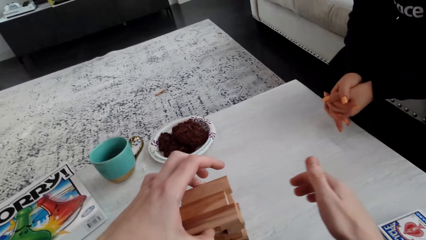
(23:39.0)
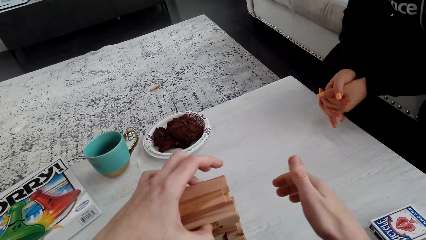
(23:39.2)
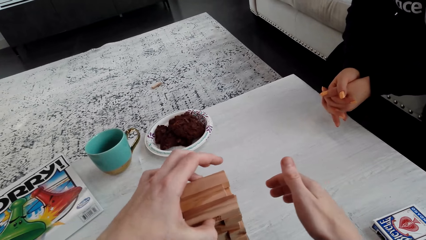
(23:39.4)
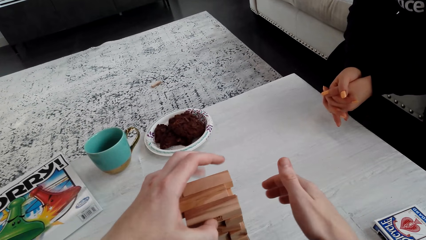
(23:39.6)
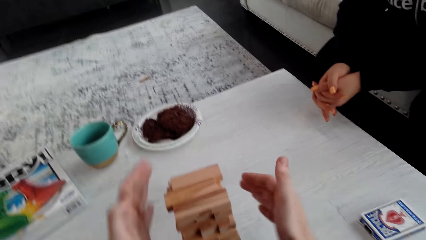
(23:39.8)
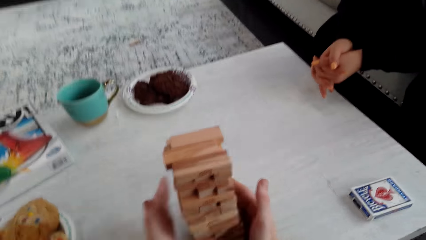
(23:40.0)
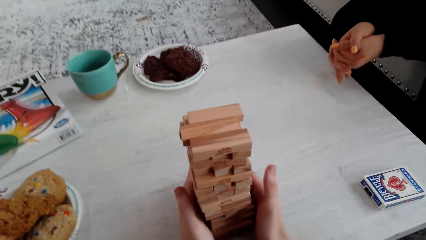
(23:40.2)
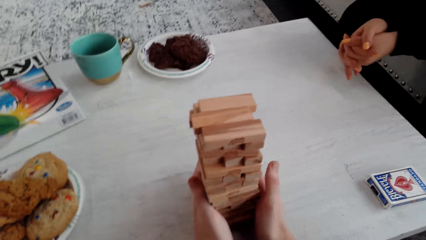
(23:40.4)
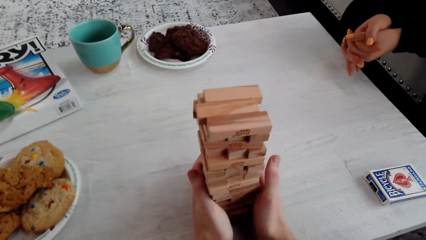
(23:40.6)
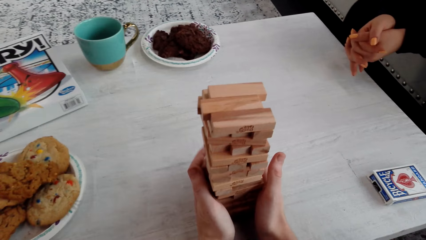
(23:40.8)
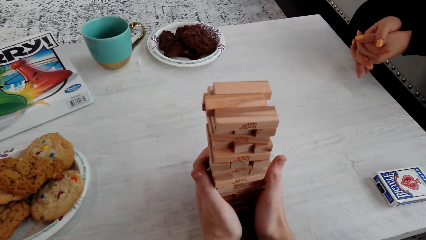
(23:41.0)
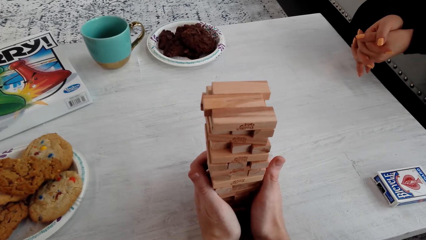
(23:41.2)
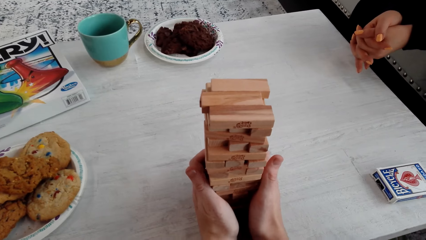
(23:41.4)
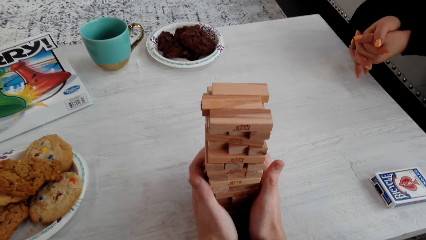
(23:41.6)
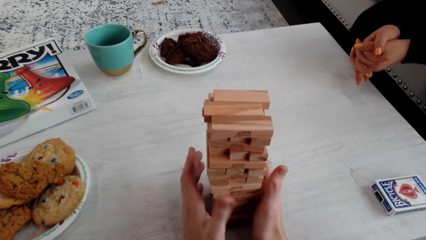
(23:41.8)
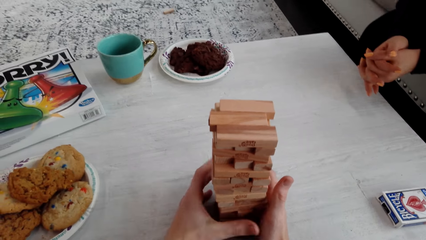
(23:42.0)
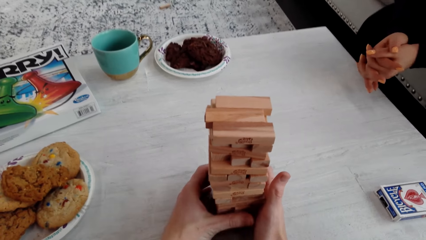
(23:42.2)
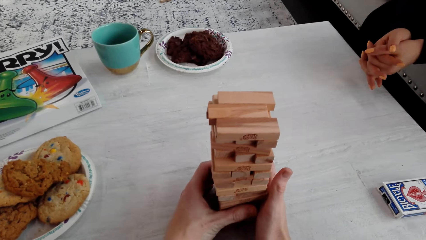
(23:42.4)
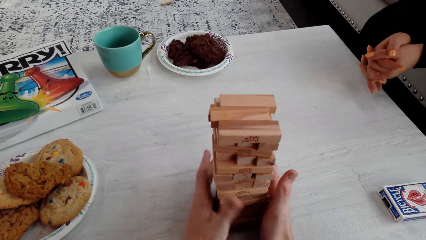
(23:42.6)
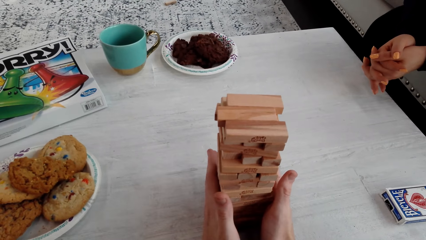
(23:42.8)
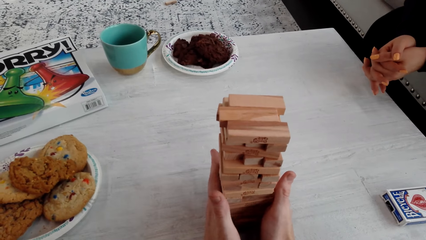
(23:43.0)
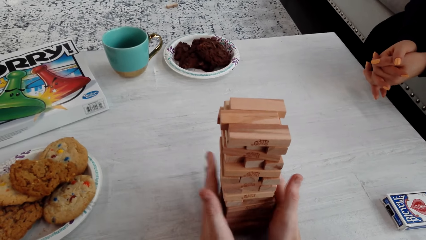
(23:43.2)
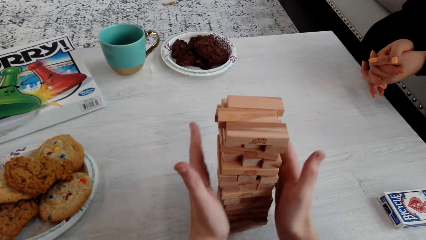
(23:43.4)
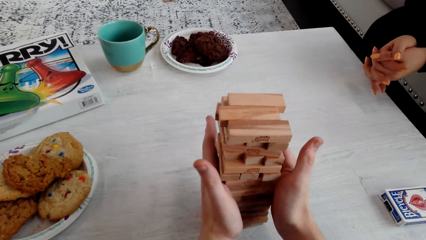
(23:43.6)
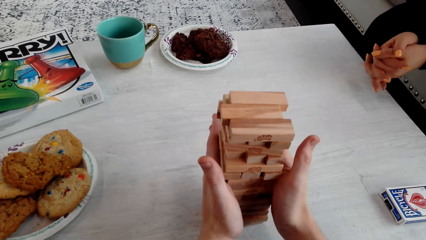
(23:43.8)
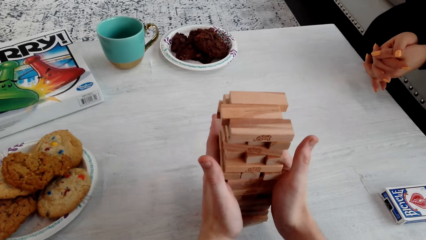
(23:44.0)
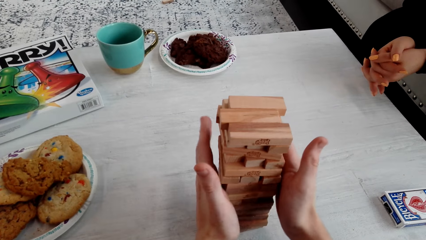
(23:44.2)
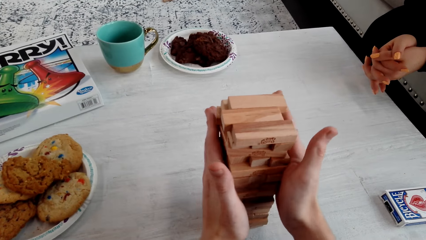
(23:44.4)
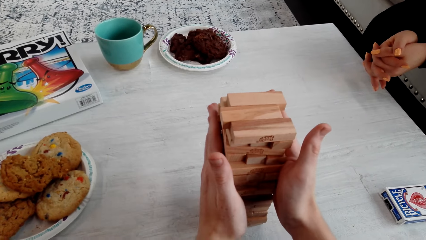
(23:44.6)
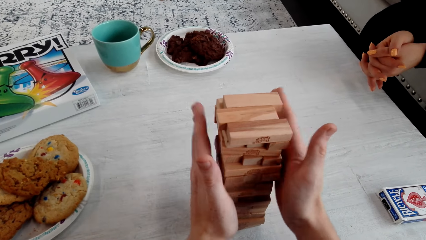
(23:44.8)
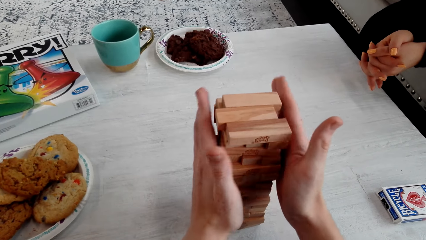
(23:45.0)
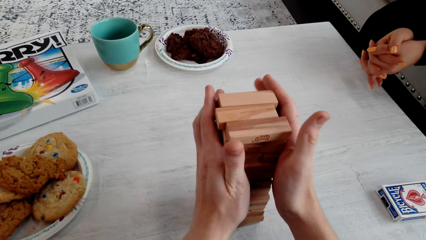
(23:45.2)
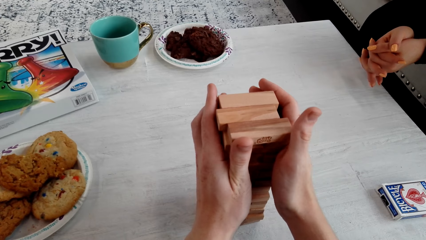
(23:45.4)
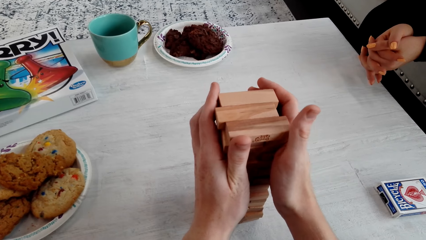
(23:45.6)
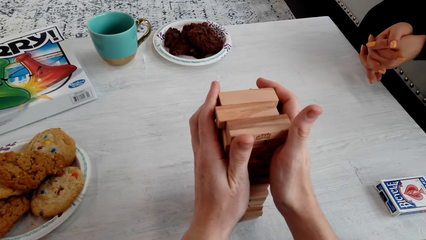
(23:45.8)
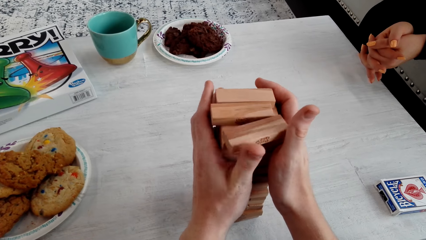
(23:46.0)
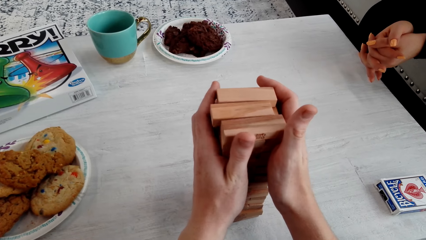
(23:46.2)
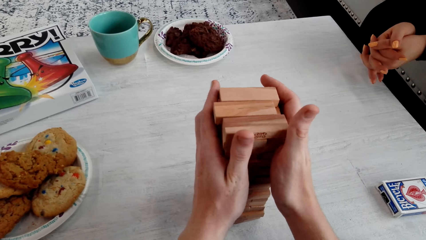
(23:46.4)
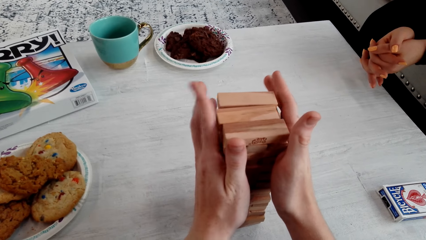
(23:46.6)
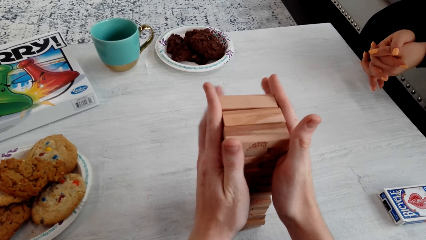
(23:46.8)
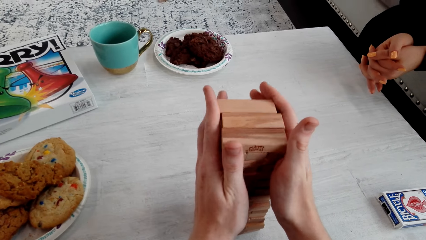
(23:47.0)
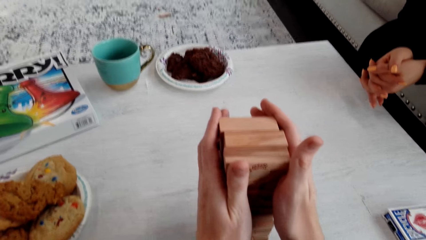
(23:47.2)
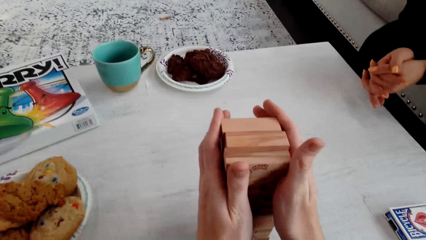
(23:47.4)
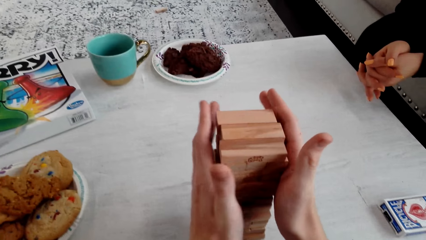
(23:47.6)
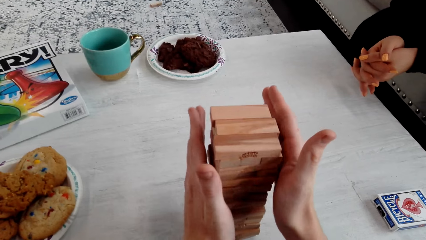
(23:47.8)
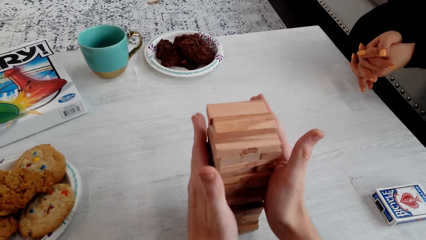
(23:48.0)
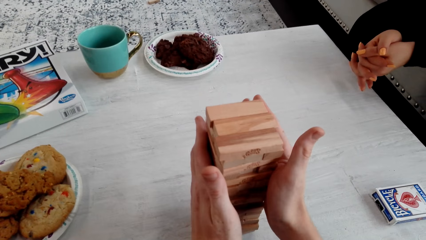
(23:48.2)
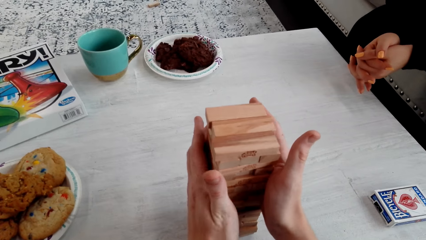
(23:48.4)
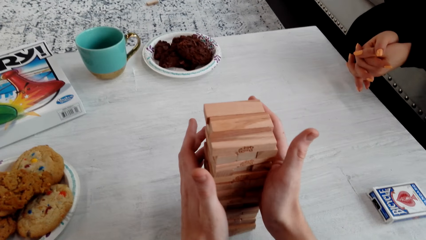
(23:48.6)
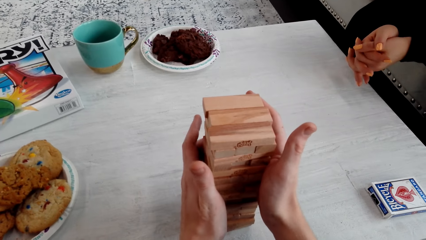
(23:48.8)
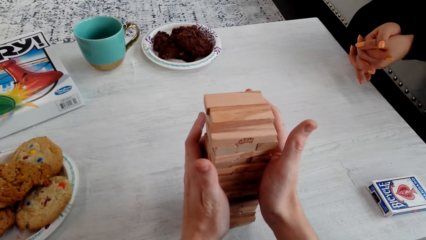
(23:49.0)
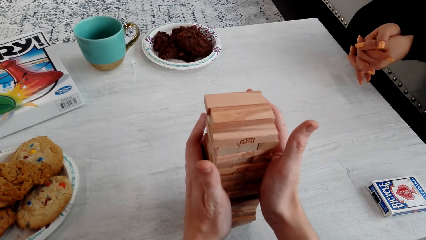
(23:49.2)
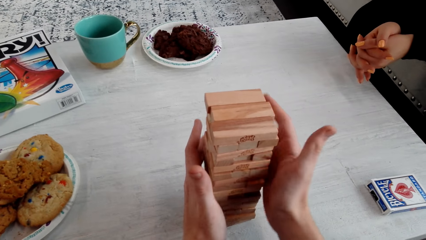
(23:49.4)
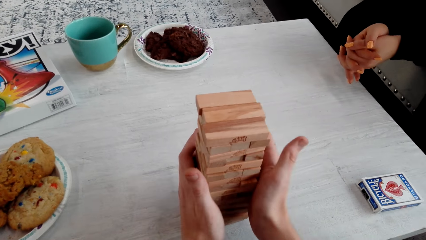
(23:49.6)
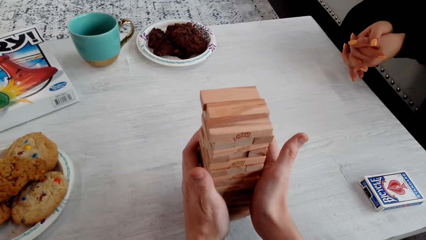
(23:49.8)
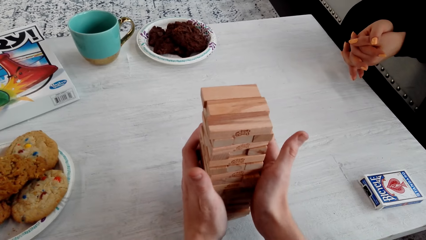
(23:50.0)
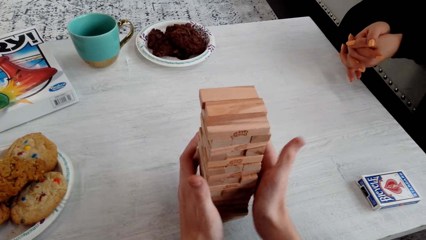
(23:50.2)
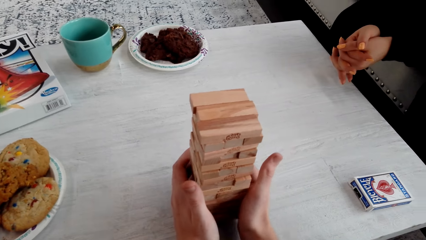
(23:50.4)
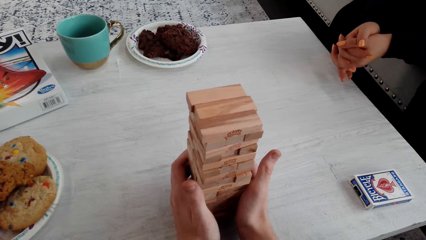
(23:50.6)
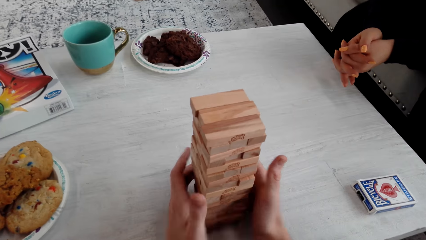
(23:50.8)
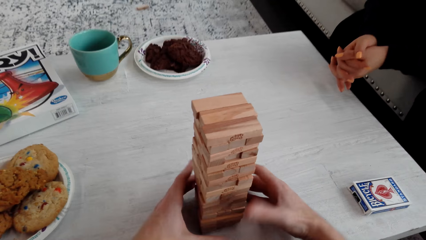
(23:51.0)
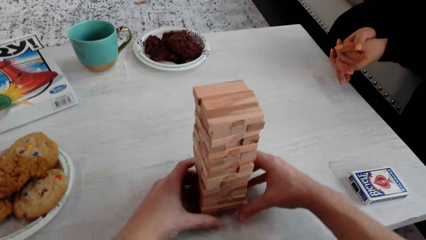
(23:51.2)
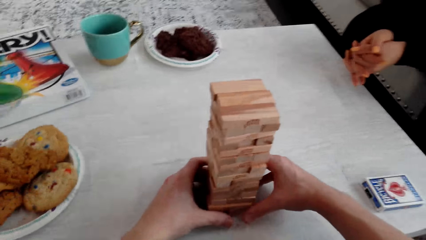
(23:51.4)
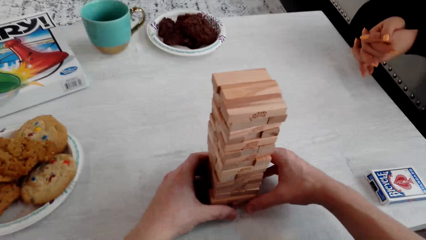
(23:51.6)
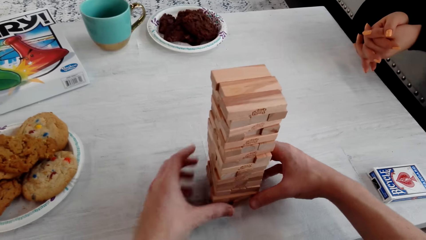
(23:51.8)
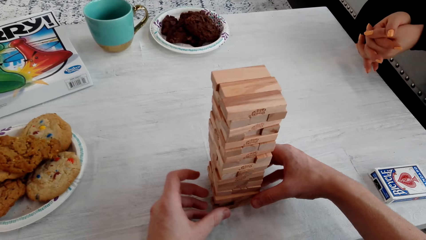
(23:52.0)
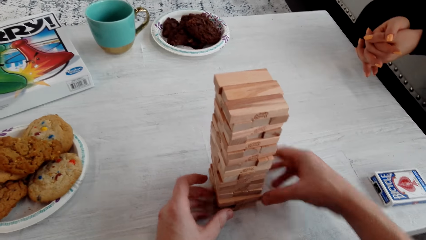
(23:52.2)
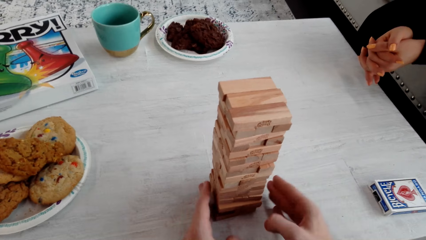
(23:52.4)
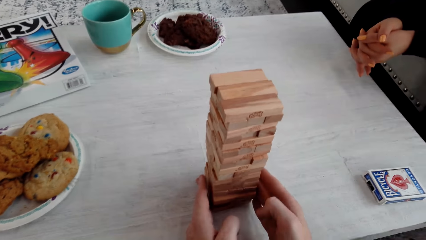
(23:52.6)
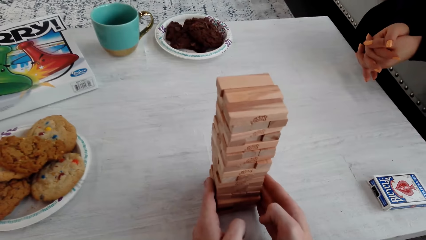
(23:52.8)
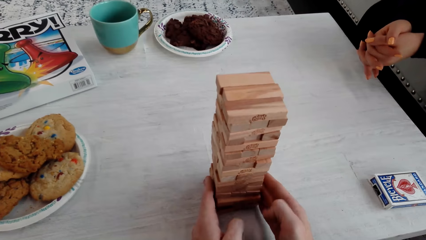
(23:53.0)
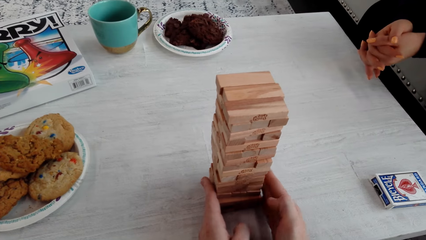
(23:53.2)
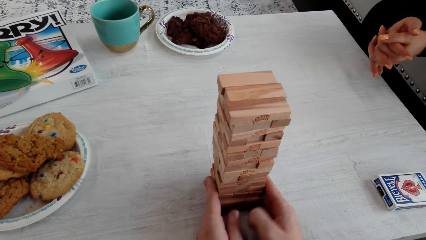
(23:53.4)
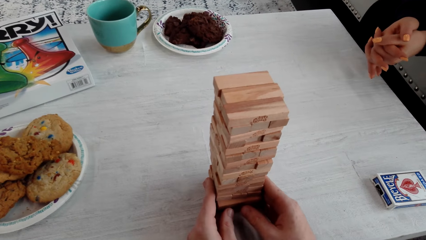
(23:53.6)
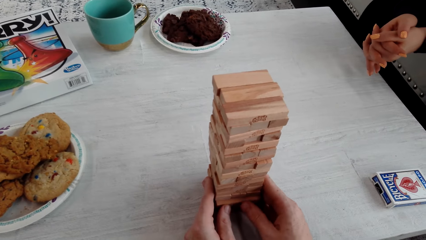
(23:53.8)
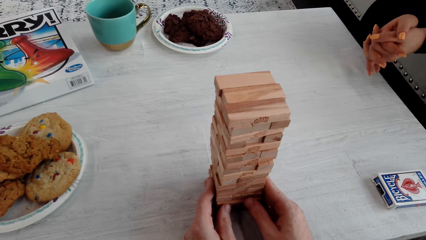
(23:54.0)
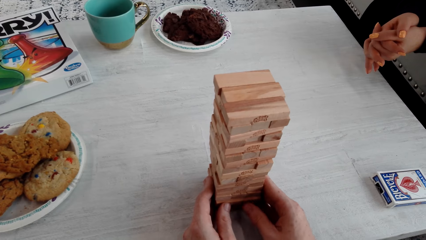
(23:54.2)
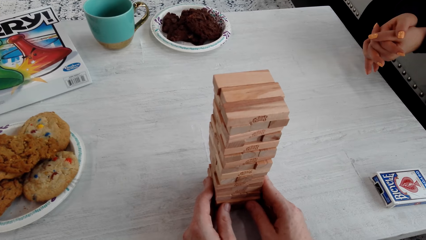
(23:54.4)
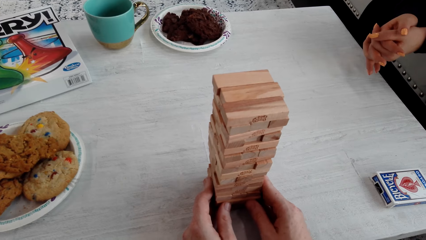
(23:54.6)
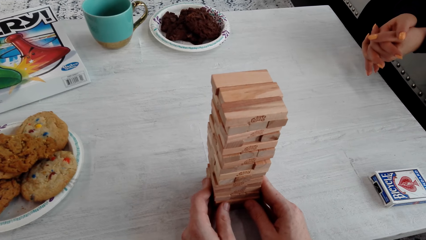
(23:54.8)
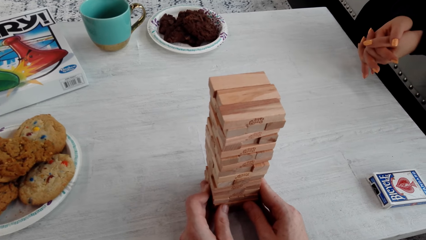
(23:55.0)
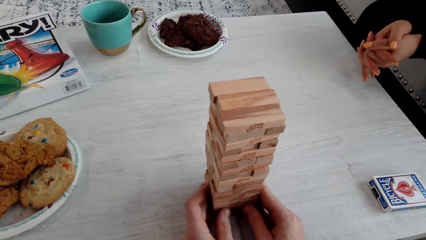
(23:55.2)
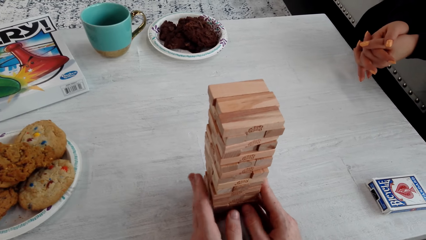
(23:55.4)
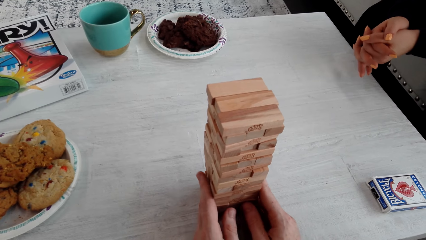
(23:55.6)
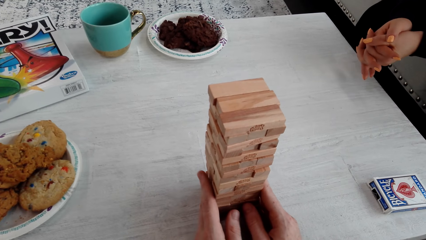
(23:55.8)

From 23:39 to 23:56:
The camera wearer talks to a woman and arranges the wooden jenga piece. He touches the jenga with both his hands. He talks to the woman. He touches the jenga with both his hands. He touches it again and talks to the woman. He touches the jenga with both his hands and stops talking to the woman.
